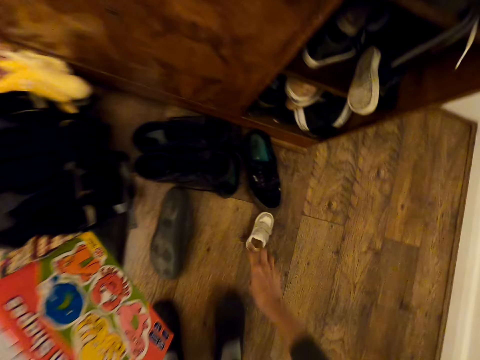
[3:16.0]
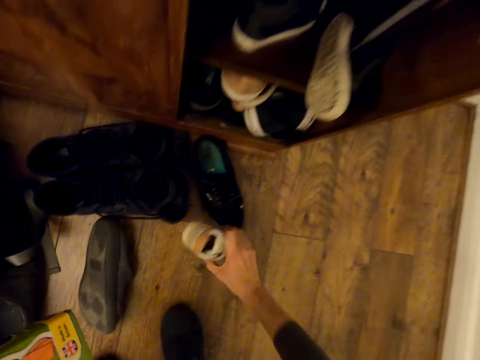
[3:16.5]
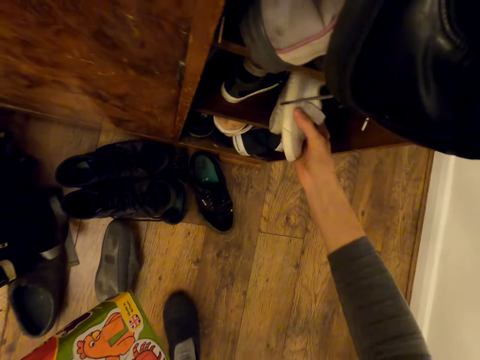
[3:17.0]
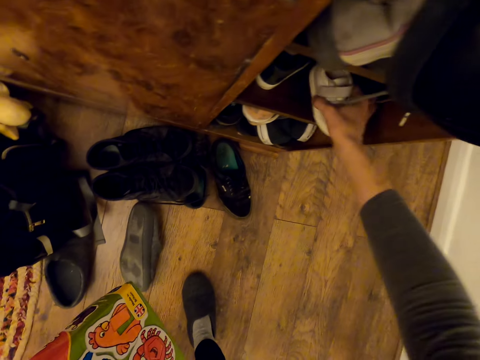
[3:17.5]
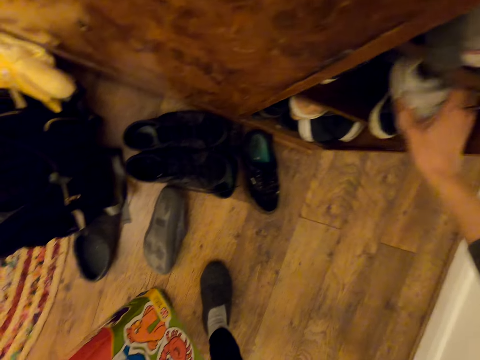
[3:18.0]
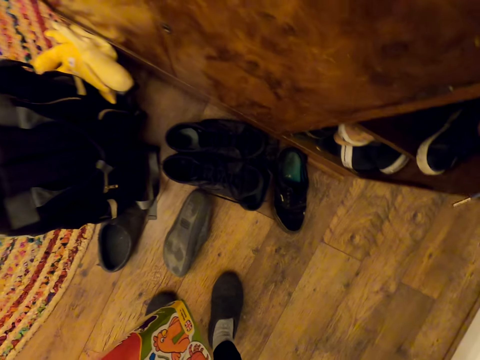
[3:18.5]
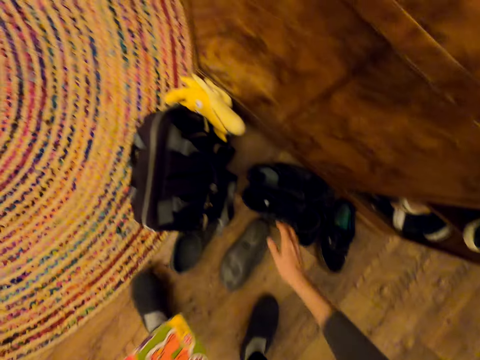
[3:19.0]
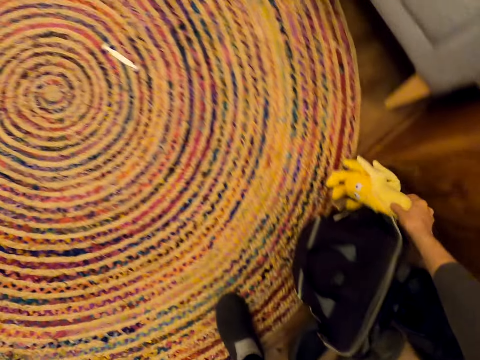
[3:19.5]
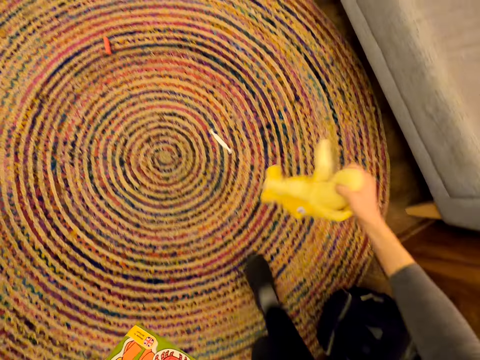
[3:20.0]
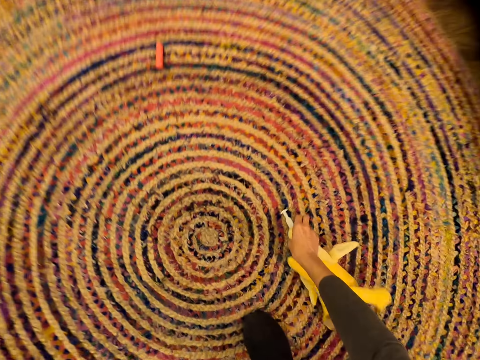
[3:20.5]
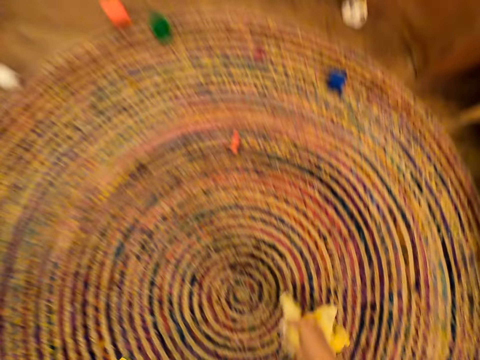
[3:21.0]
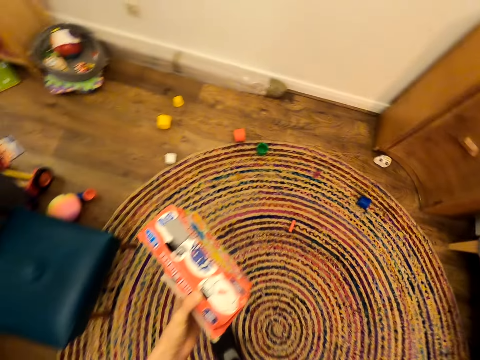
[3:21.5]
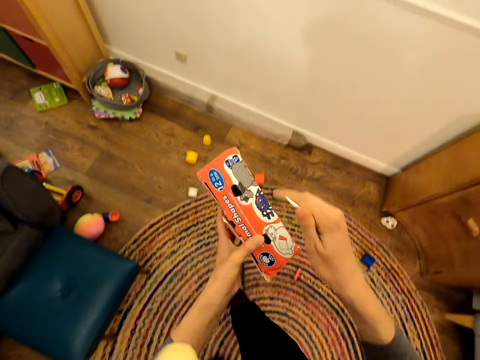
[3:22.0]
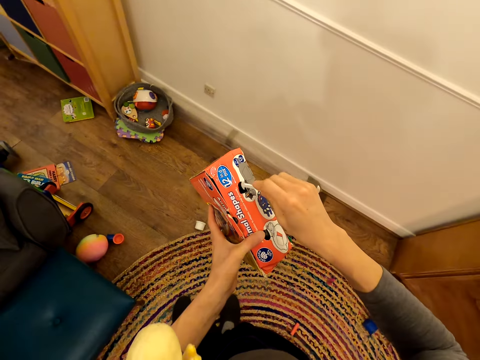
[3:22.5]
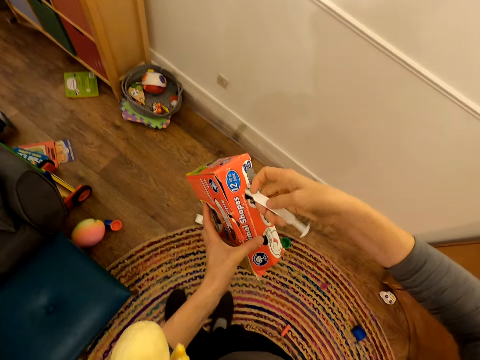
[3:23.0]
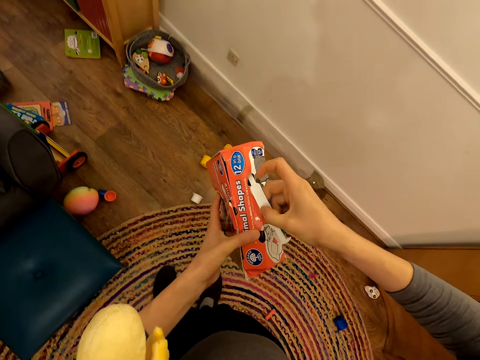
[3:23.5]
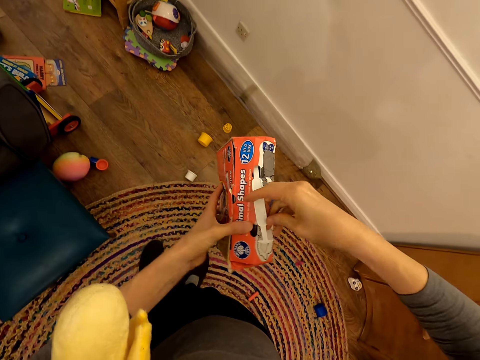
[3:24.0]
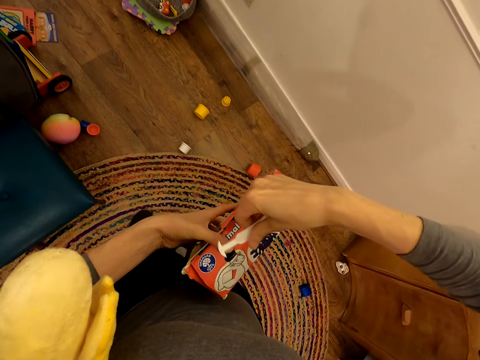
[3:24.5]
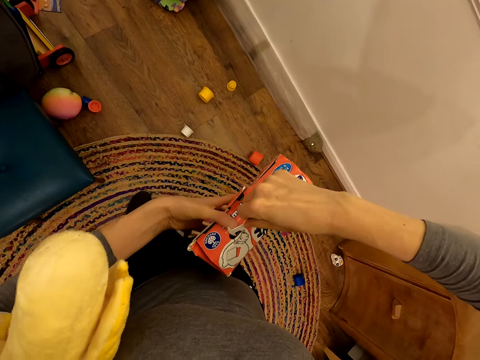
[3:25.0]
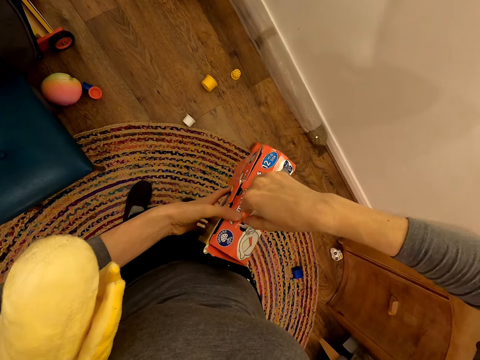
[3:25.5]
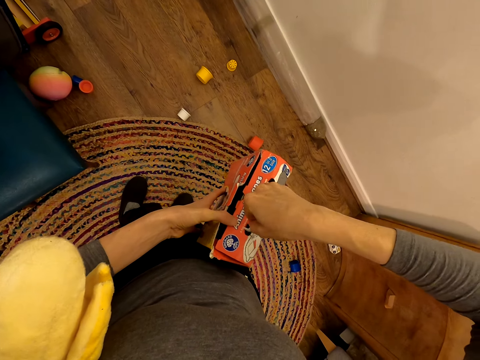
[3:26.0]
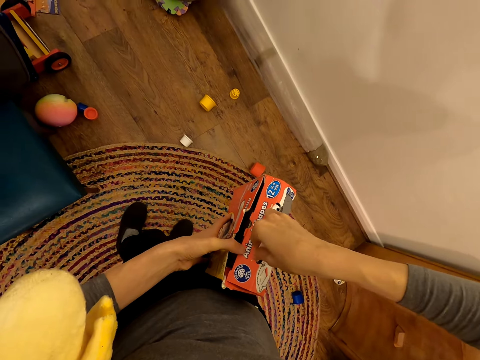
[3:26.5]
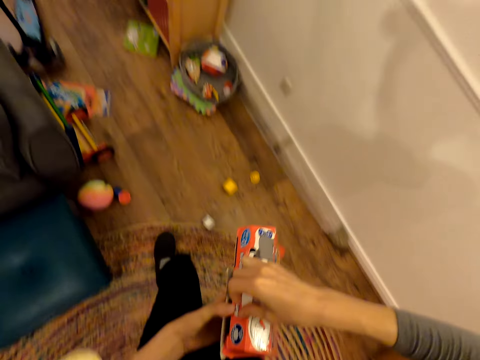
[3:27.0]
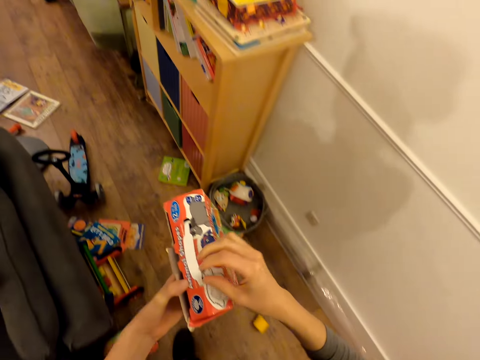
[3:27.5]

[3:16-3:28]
The camera wearer picks up a shoe. They place the shoe in the shoe rack. They pick up a doll. They pick up pegs. They place the peg in the carton. They close the carton.

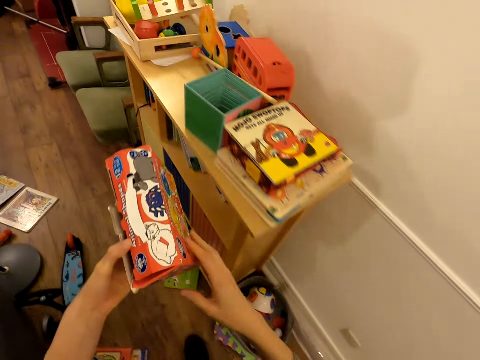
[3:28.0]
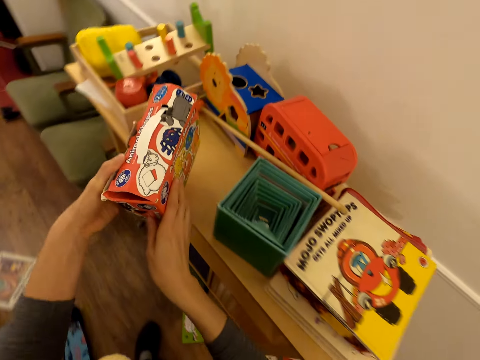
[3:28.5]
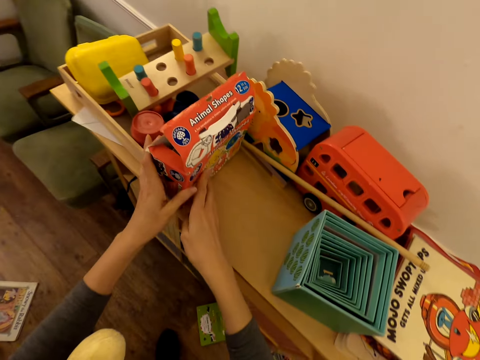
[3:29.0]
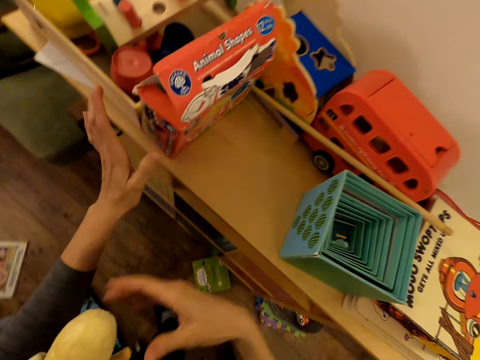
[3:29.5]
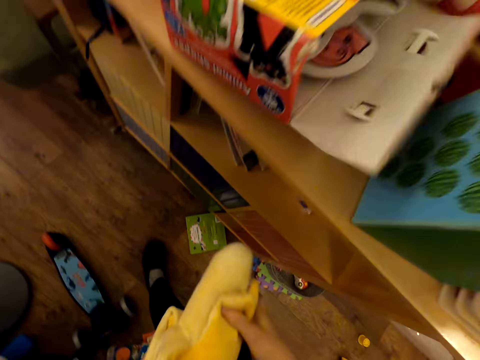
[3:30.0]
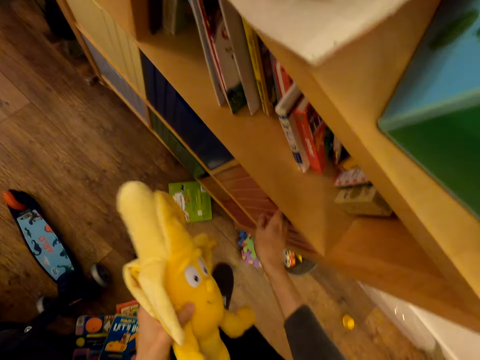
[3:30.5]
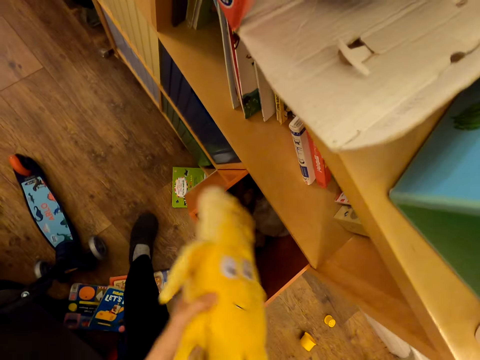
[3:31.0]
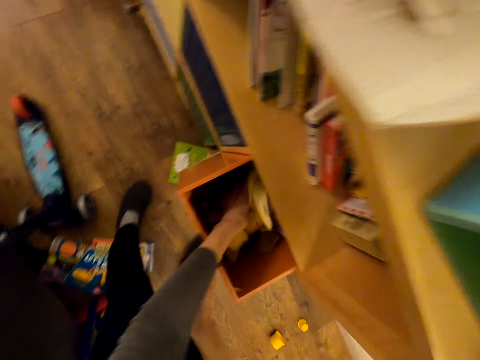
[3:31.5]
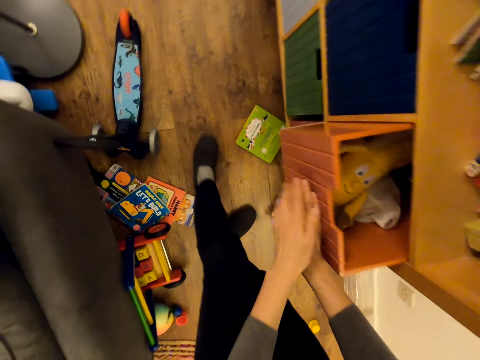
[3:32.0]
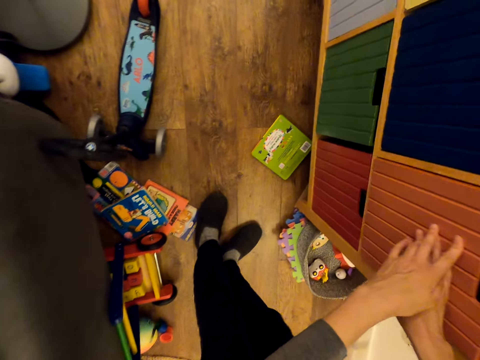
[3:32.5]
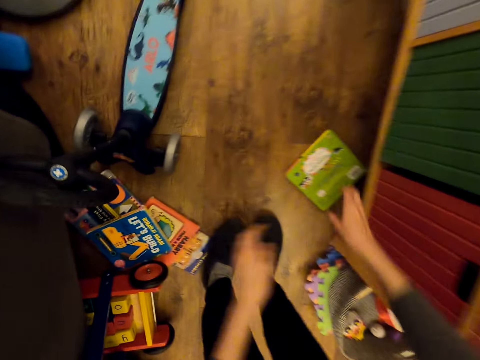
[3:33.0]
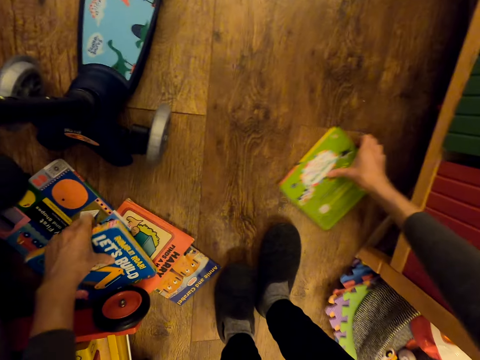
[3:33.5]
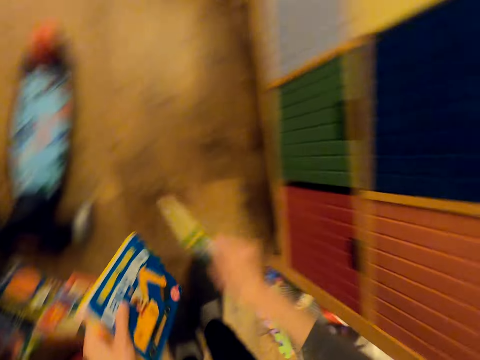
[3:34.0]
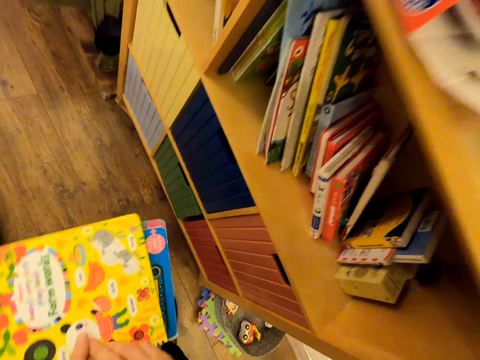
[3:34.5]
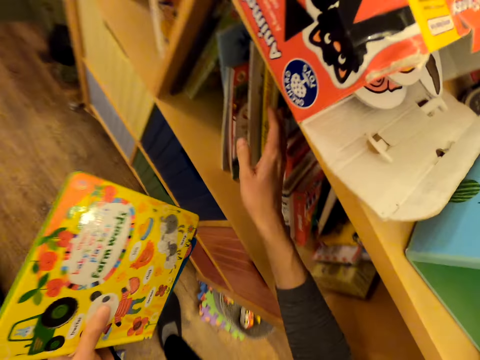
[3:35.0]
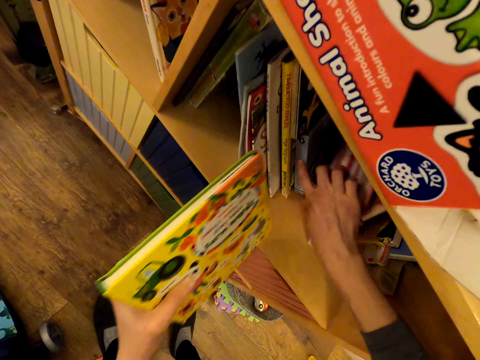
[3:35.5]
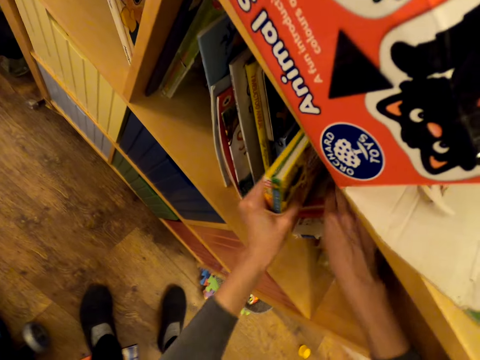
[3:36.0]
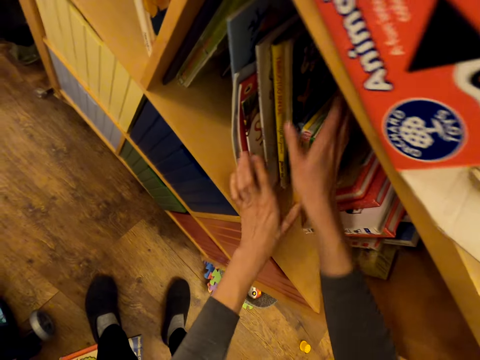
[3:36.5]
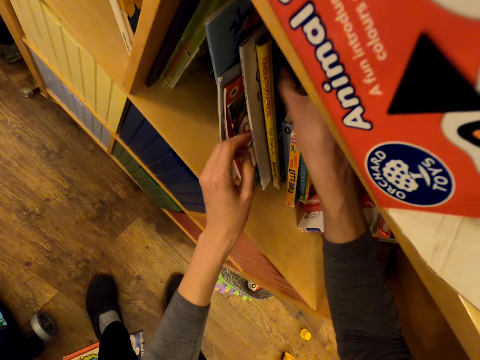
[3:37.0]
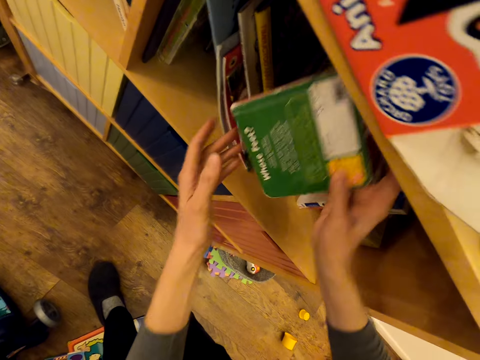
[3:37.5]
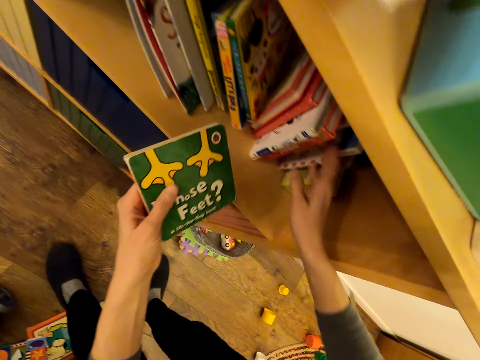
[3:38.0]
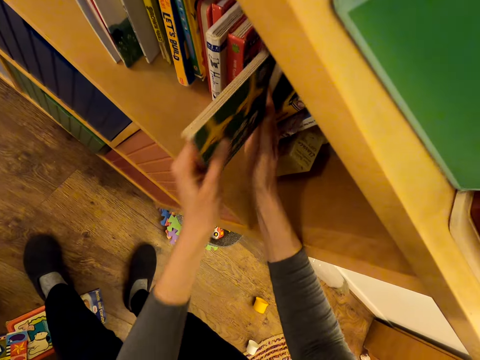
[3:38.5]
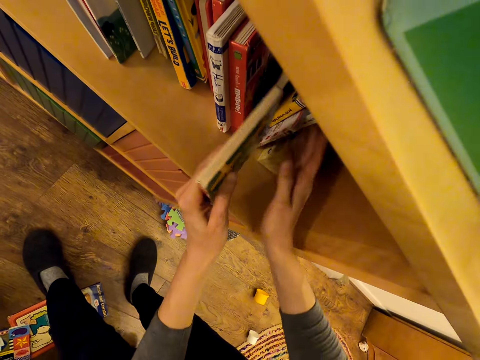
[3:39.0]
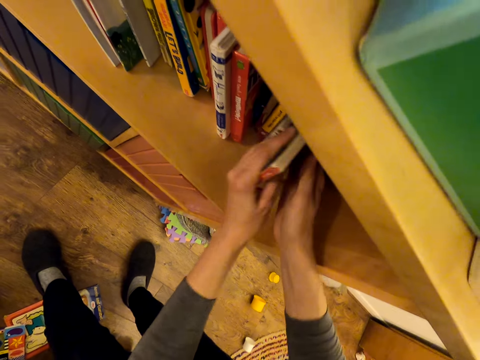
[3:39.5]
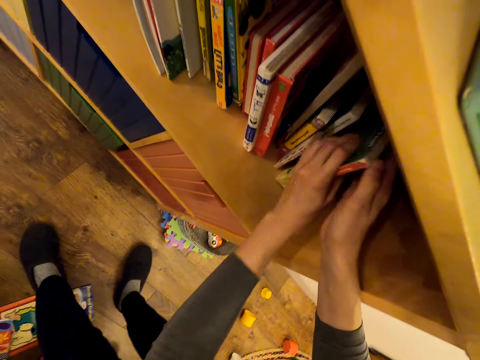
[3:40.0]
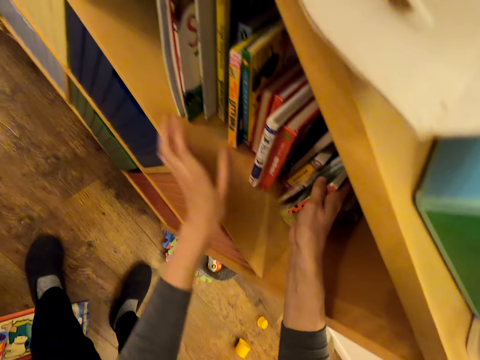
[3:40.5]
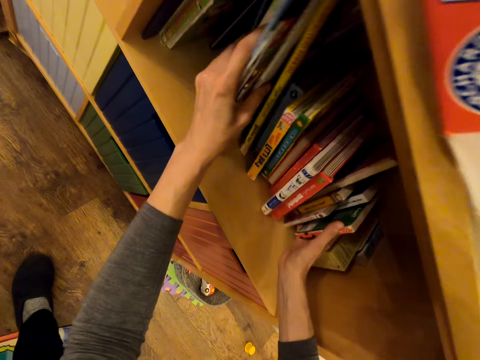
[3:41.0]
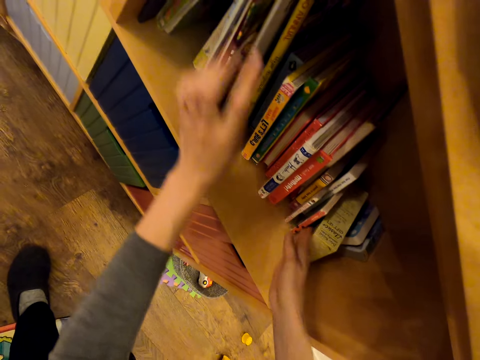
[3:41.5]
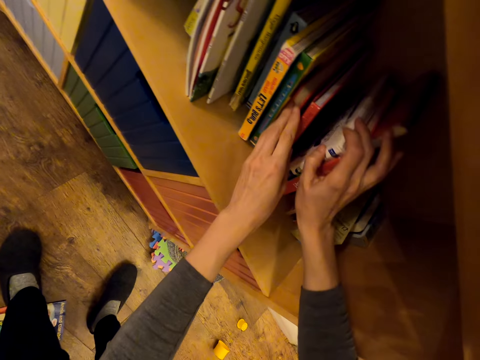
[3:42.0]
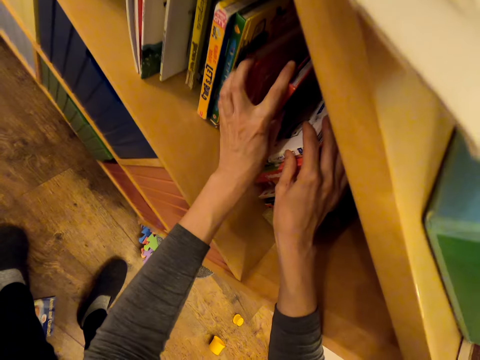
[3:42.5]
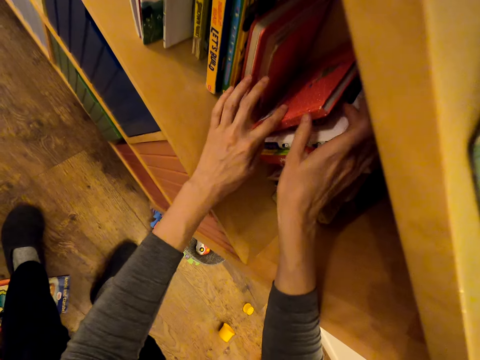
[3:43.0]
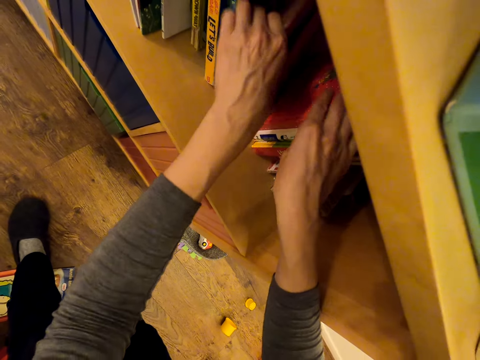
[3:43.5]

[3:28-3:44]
The camera wearer places the carton on the shelf. They open the cabinet. They place the doll in the cabinet. They close the cabinet. They pick up books from the floor. They place the books in the shelf in between other books. They hold a book. They place the book in the shelf in between other books.
